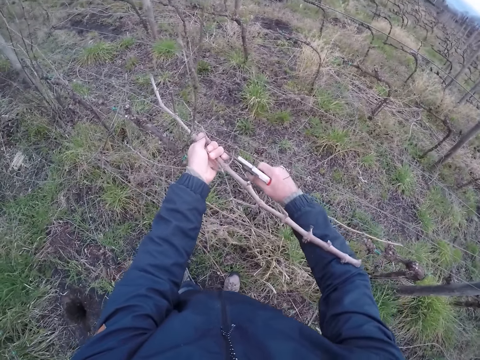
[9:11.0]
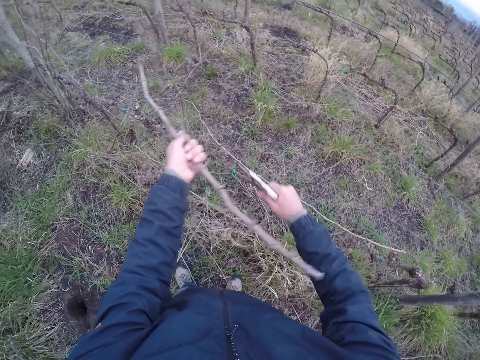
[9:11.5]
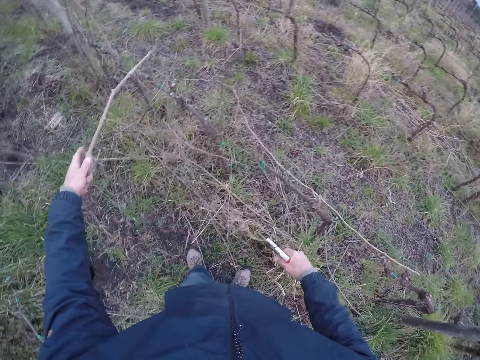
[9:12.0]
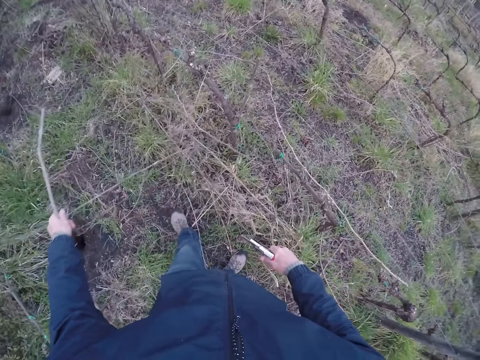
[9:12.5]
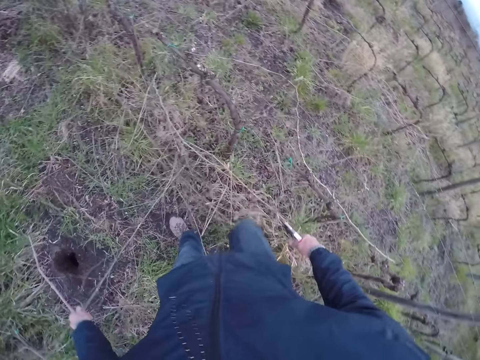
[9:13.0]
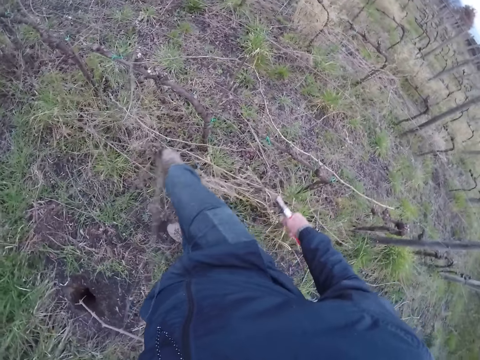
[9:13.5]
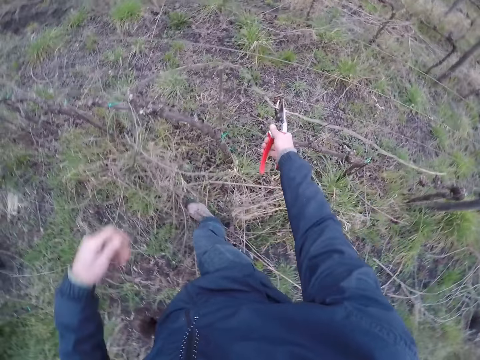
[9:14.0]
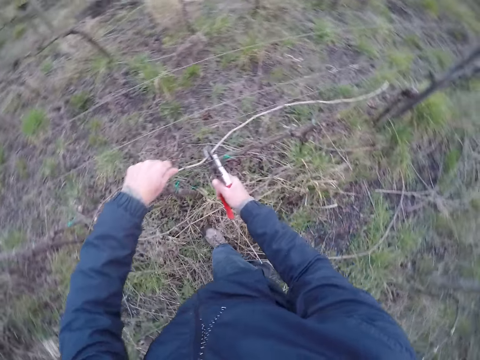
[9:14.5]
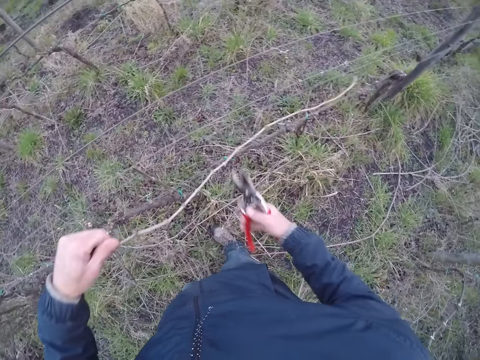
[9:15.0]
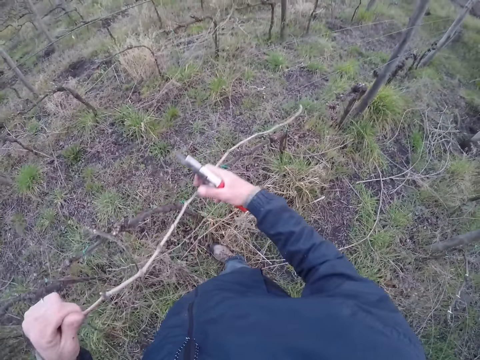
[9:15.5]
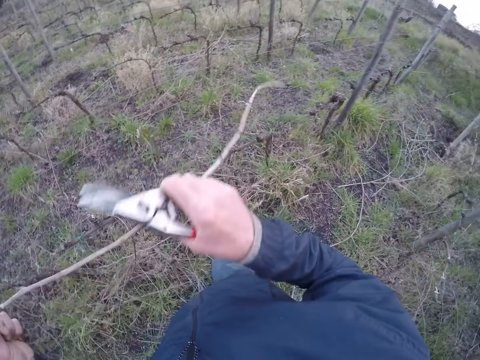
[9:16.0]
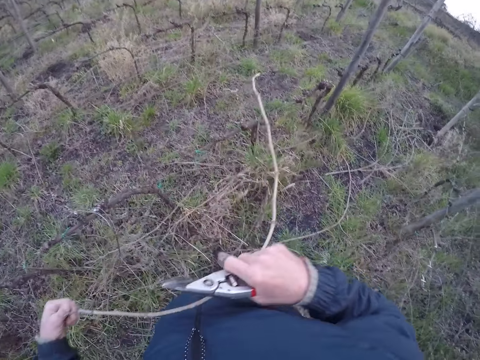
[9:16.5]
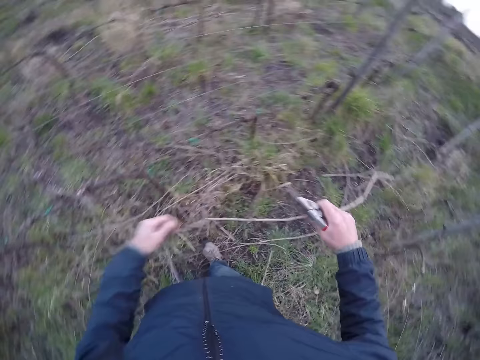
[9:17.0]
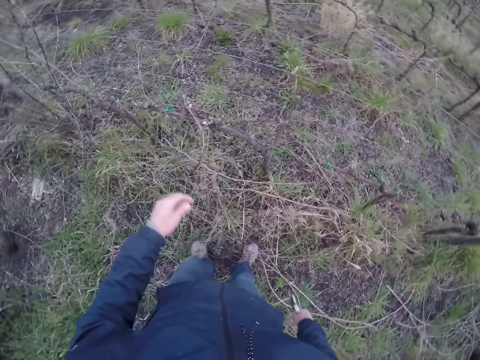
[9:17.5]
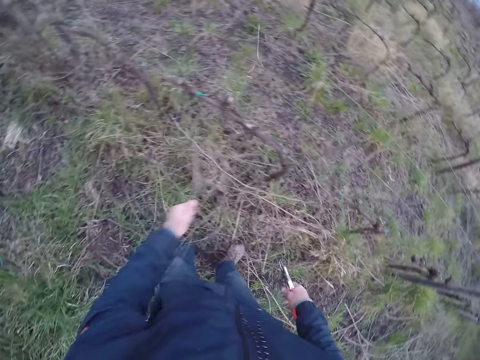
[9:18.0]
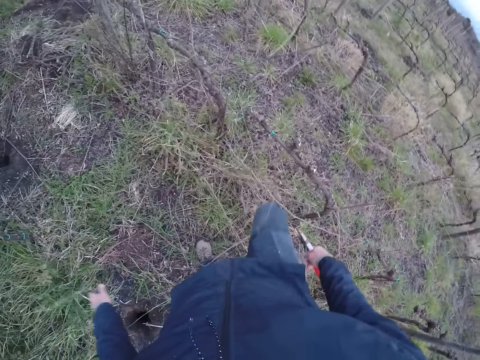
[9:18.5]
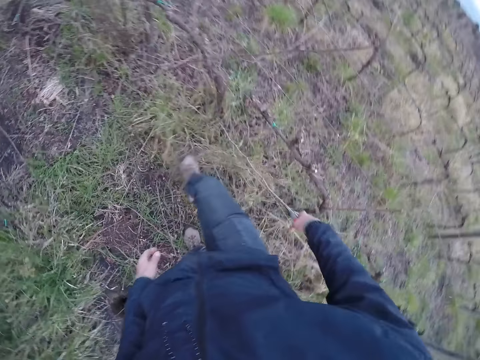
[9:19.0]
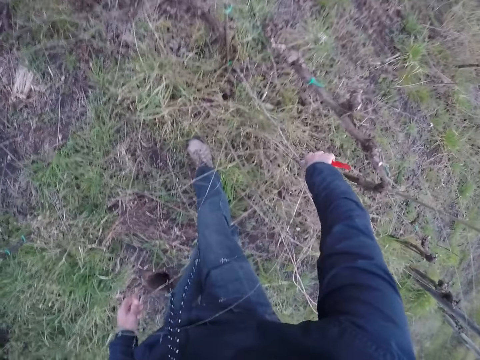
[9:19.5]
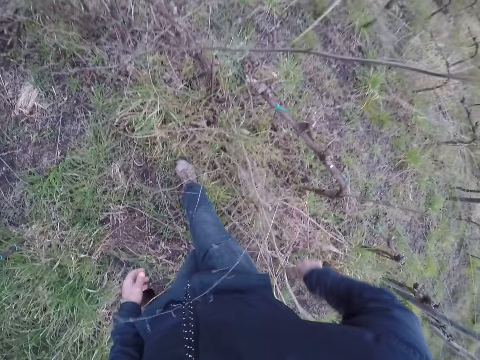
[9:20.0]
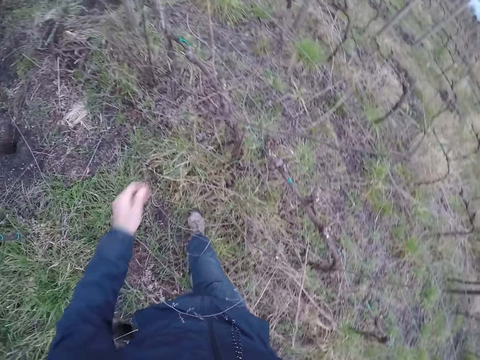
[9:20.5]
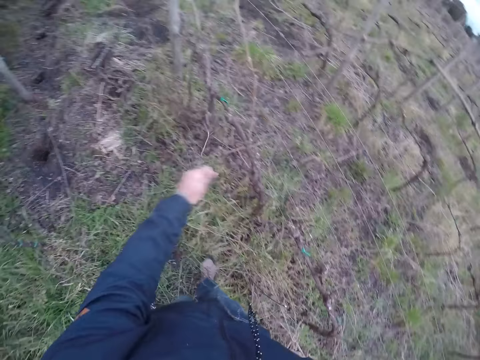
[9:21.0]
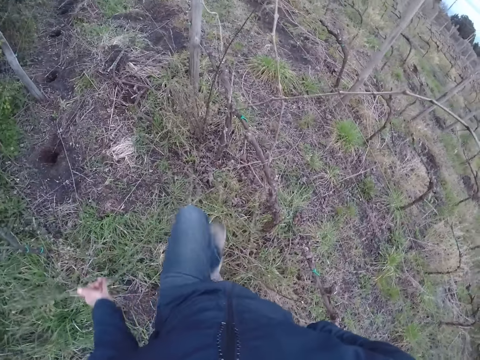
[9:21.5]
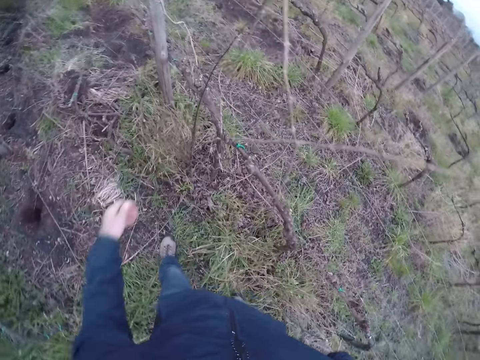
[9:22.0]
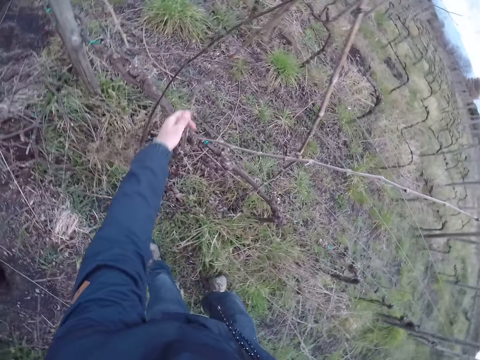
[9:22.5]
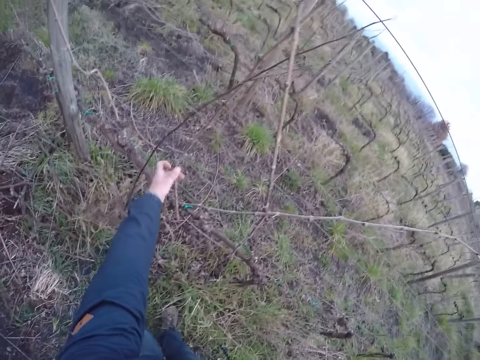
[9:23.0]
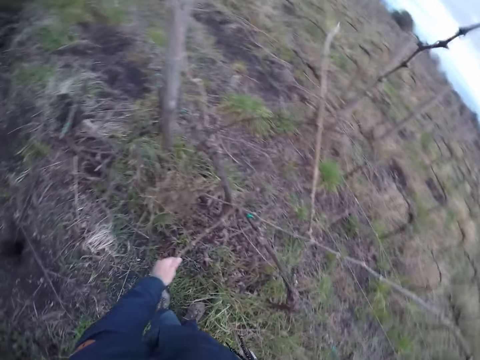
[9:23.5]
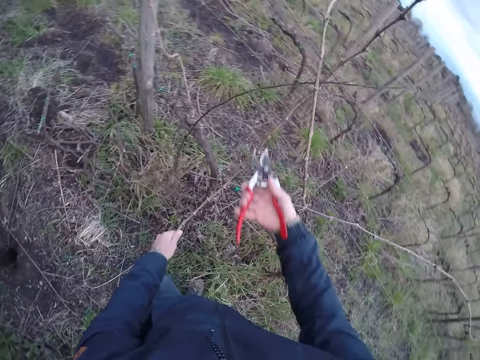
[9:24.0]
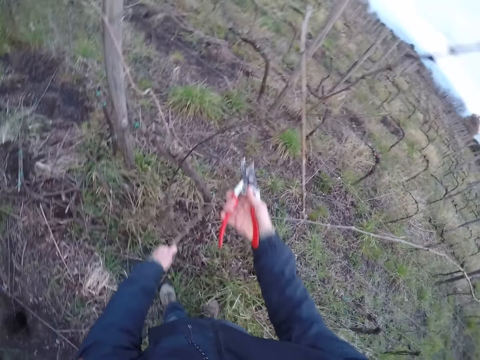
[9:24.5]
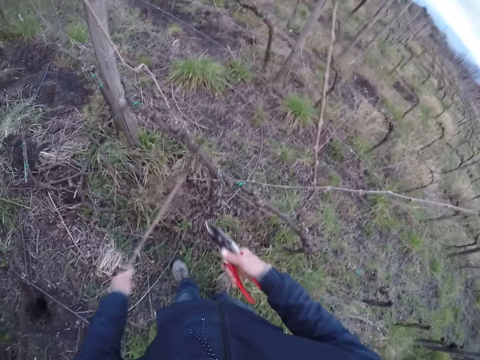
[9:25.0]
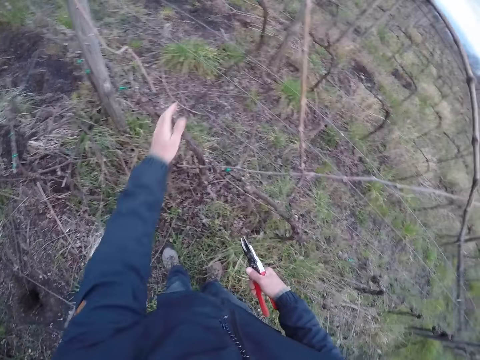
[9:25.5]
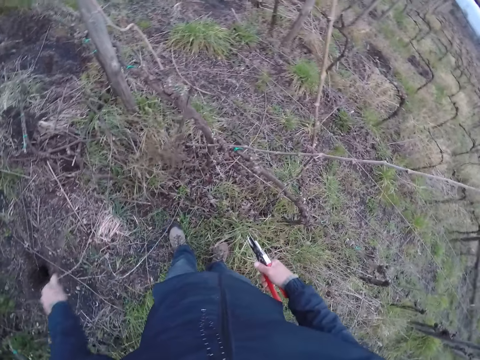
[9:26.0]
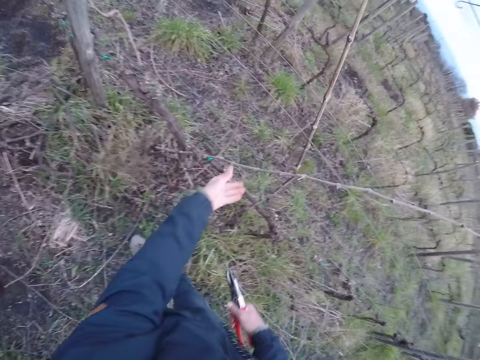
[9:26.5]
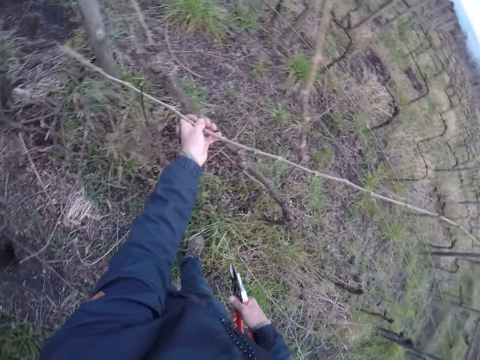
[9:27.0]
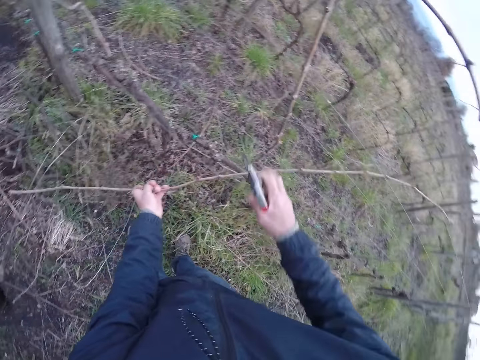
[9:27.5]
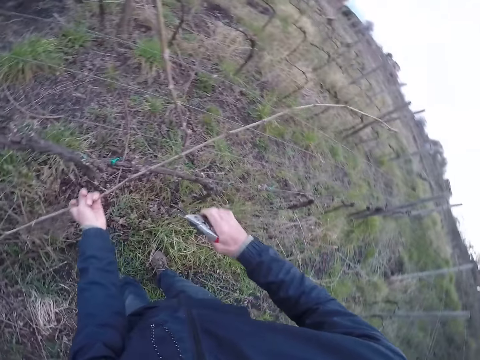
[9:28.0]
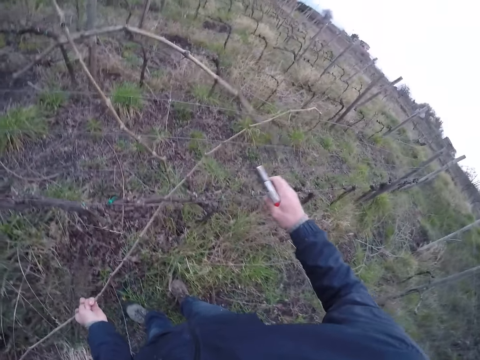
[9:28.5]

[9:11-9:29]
The camera wearer trims a stalk from the dried stick with the plier in his right hand. He moves around, drops a twig on the ground. He clips the dried stick from the utility cable with the plier in his right hand. He picks up a twig. He passes the dried stick to his left hand. He throws the twig on the ground with both hands. He moves down some shrubs with his left hand. He pulls a twig with his left hand. He cuts the twig with a pruning shear in his right hand. He throws the twig to the ground with his left hand. He pulls down a twig with his left hand. He pulls a twig with his left hand.

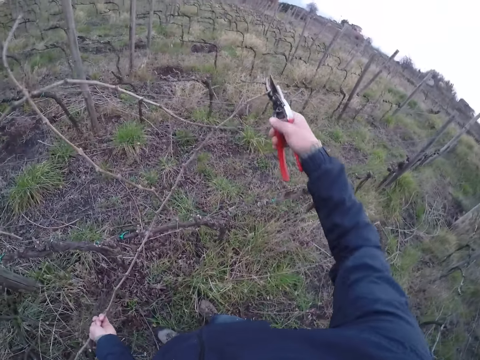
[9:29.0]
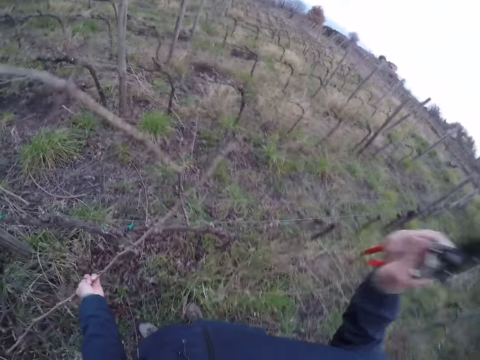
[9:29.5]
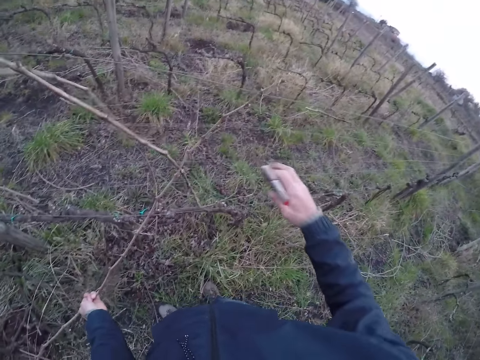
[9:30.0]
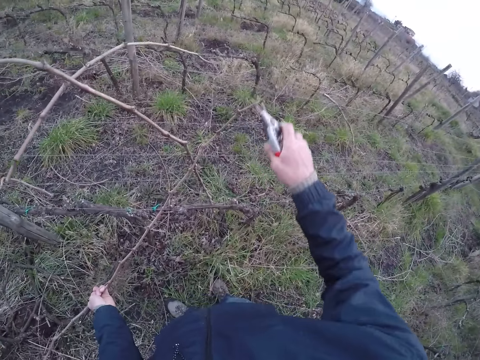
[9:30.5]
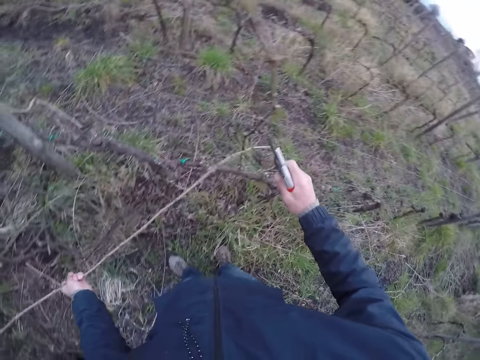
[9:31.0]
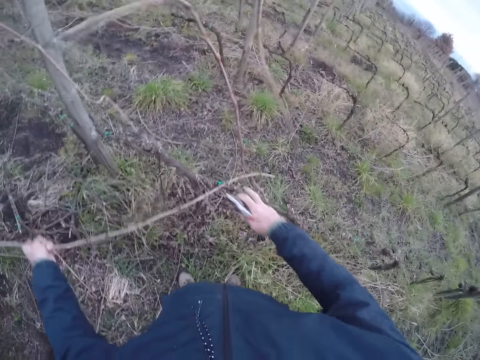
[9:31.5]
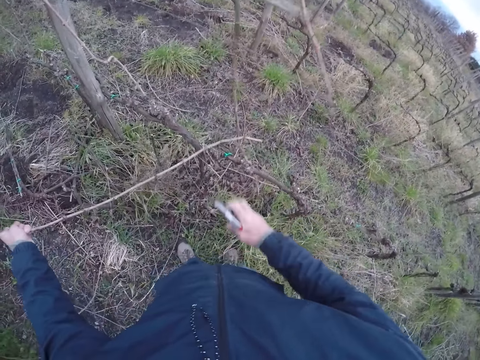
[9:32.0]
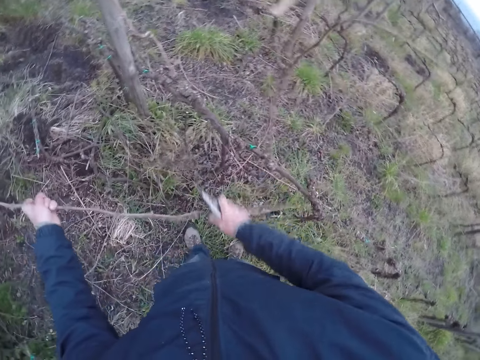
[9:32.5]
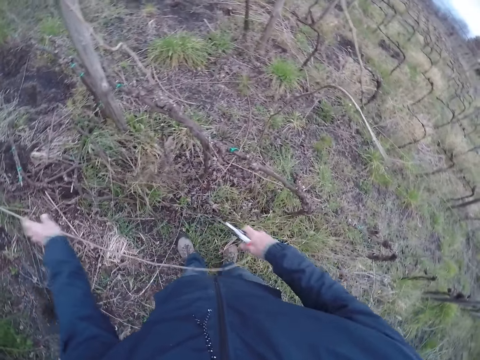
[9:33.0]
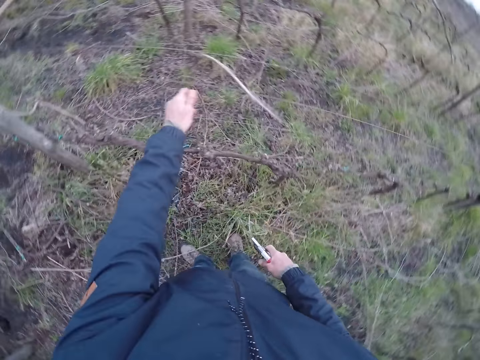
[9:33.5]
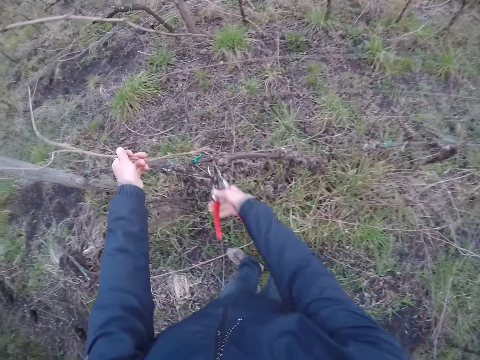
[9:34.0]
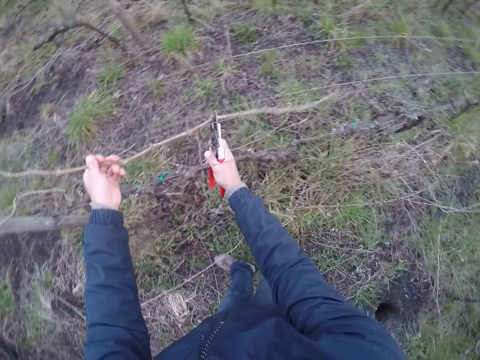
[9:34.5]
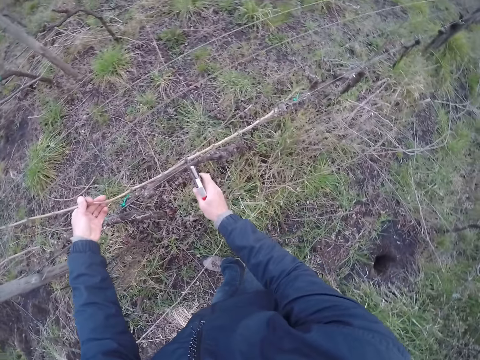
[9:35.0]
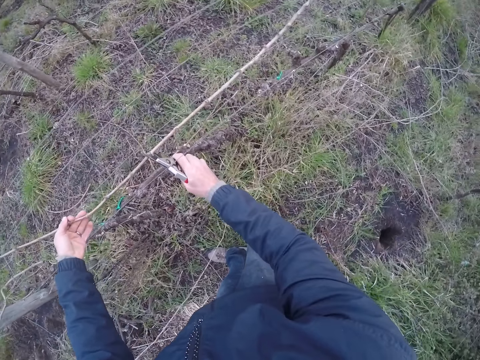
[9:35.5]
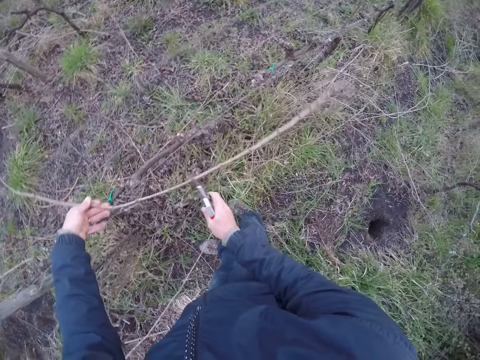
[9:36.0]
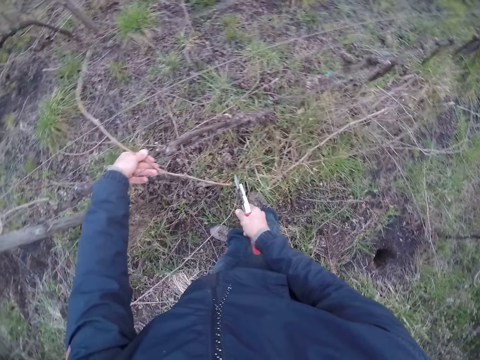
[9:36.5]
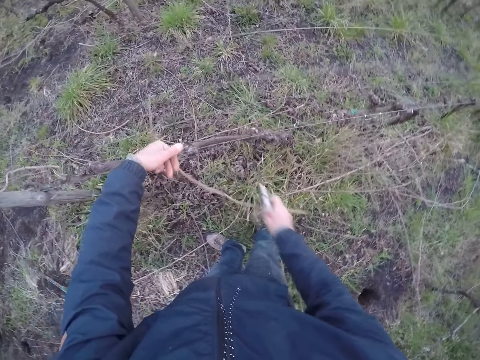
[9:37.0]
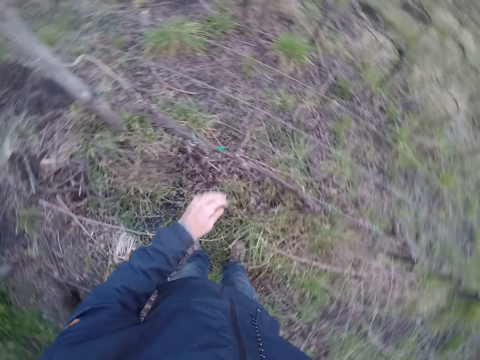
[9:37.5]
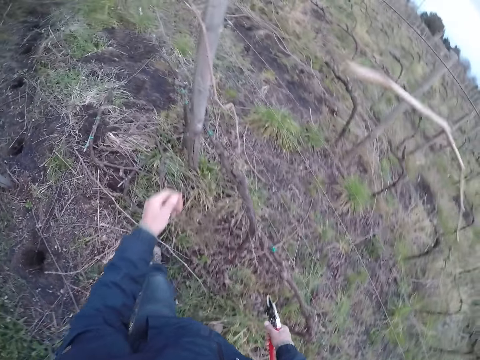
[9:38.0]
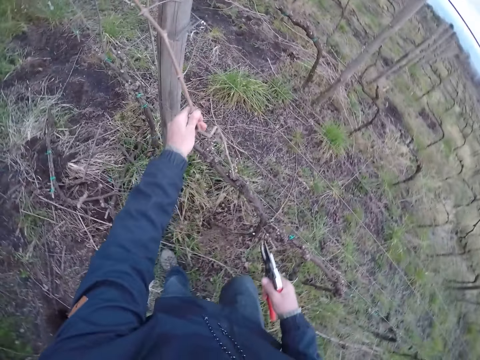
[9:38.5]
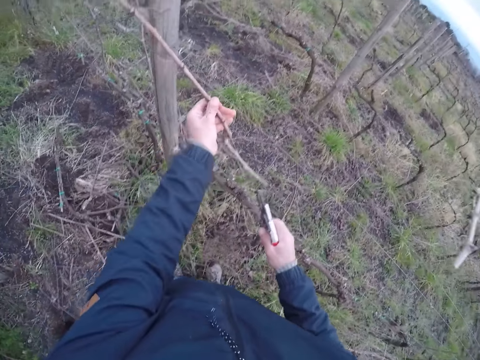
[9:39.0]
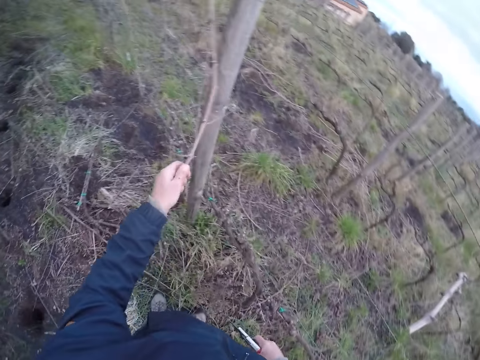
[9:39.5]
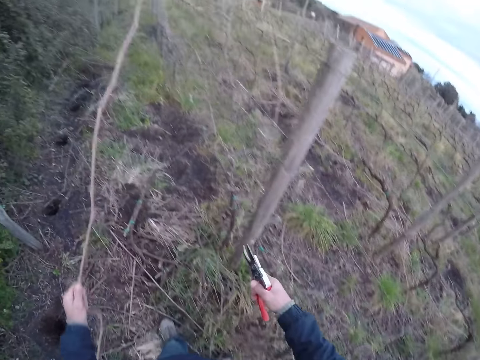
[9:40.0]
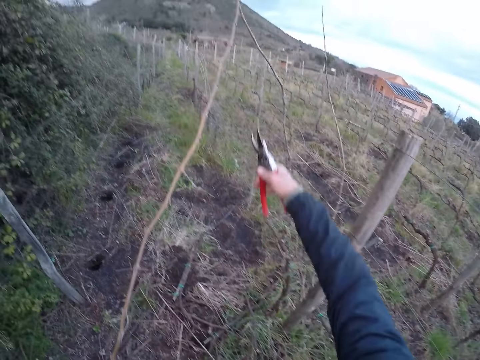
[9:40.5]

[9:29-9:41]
The camera wearer cuts the twig with his right hand. He cuts the twig again. He pulls the twig with both hands. He drops the twig on the ground with his left hand. He pulls the twig in his left hand with his right hand. He cuts the twig in his left hand with a pruning shear in his right hand. He pulls the twig with his right hand. He drops the twig on the ground with his right hand. He pulls the twig with his left hand.
